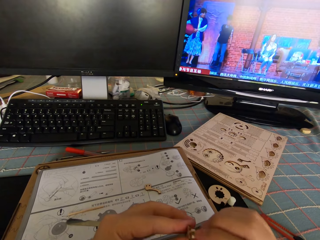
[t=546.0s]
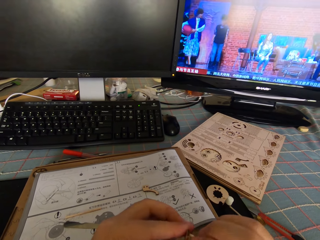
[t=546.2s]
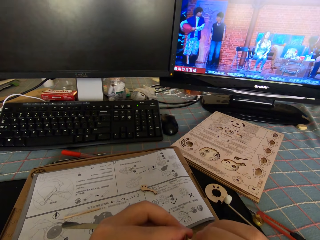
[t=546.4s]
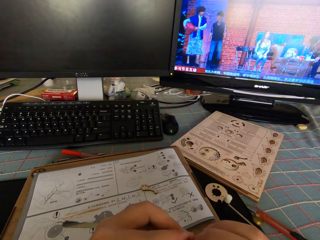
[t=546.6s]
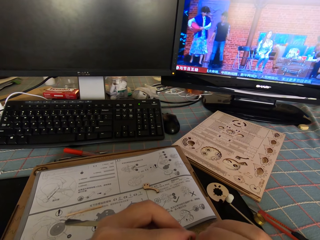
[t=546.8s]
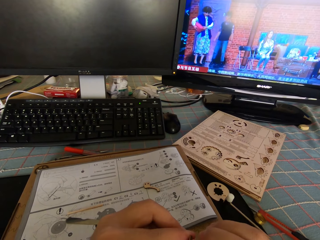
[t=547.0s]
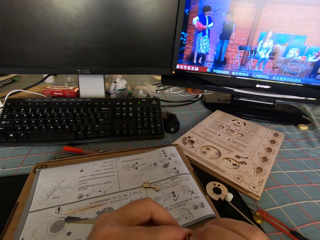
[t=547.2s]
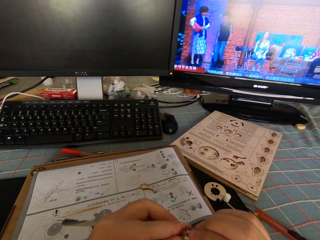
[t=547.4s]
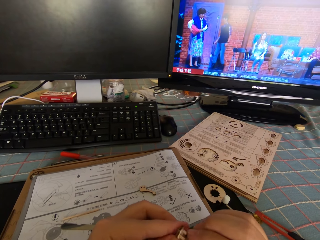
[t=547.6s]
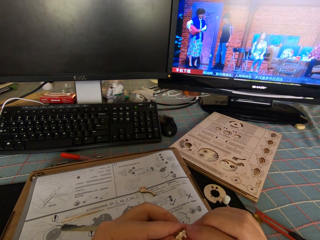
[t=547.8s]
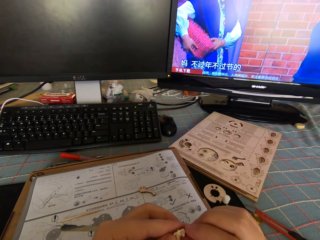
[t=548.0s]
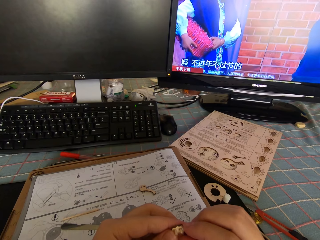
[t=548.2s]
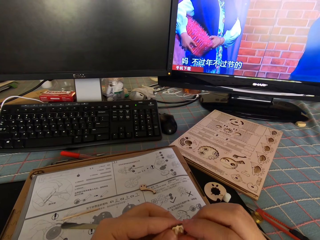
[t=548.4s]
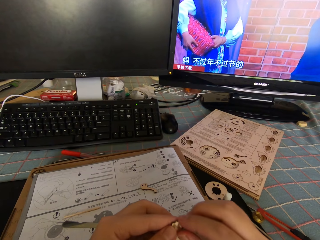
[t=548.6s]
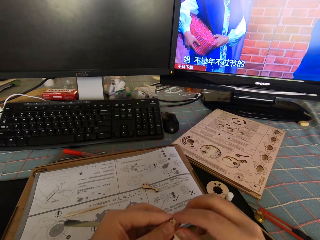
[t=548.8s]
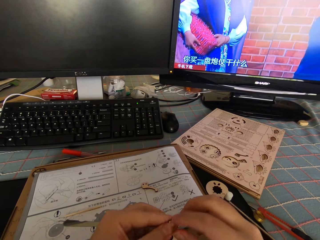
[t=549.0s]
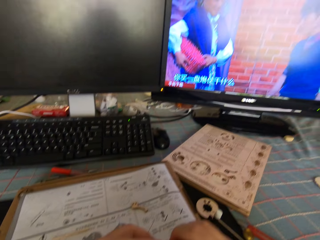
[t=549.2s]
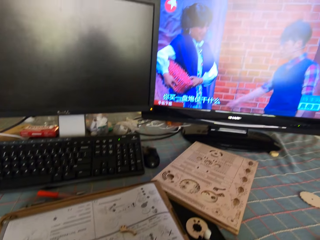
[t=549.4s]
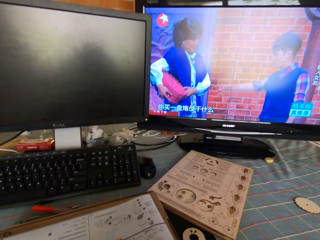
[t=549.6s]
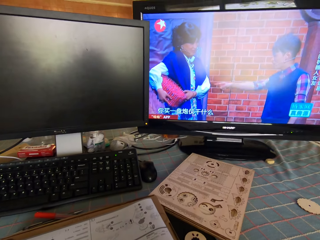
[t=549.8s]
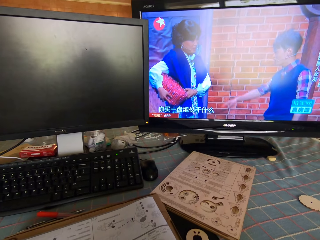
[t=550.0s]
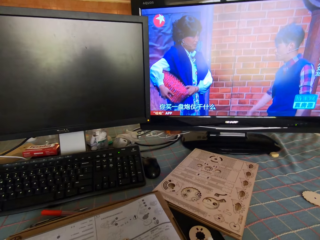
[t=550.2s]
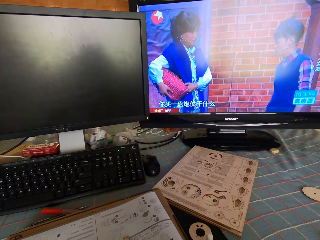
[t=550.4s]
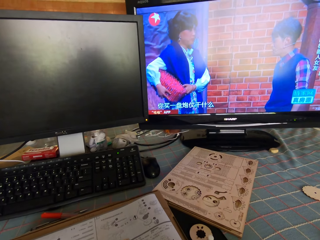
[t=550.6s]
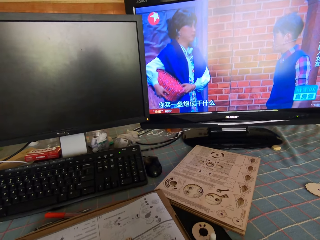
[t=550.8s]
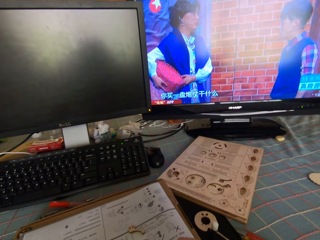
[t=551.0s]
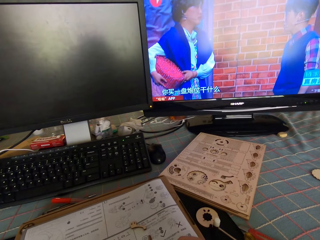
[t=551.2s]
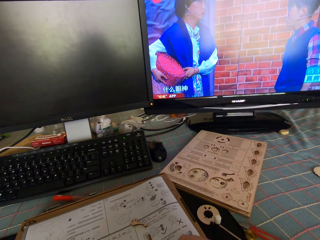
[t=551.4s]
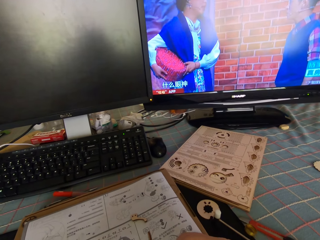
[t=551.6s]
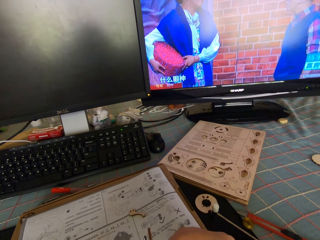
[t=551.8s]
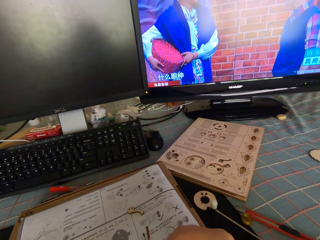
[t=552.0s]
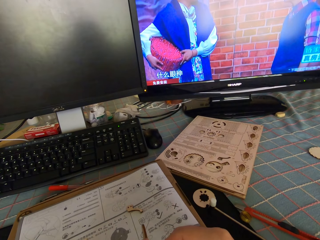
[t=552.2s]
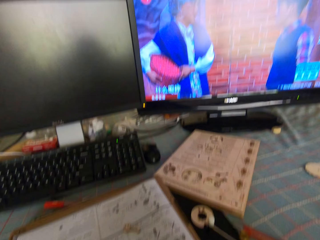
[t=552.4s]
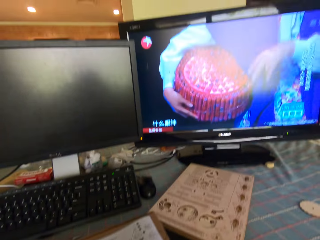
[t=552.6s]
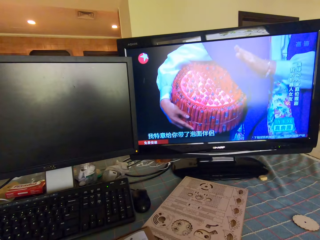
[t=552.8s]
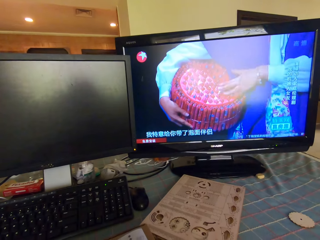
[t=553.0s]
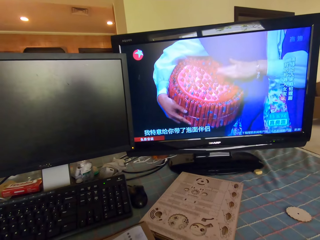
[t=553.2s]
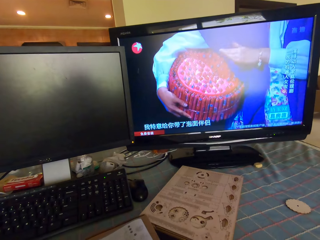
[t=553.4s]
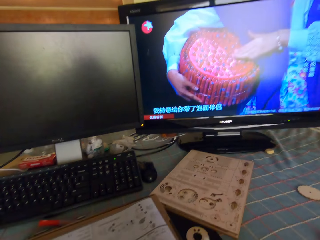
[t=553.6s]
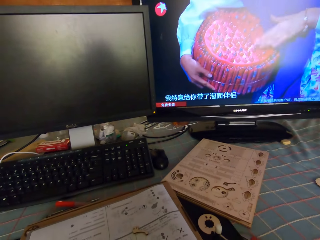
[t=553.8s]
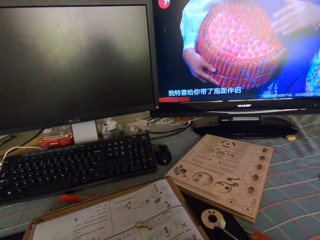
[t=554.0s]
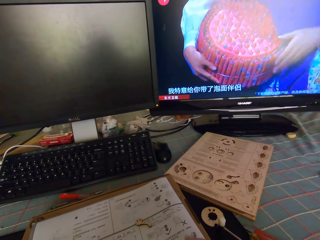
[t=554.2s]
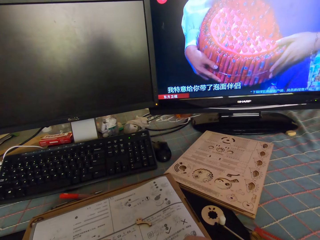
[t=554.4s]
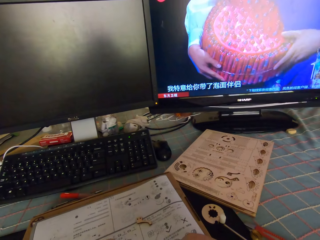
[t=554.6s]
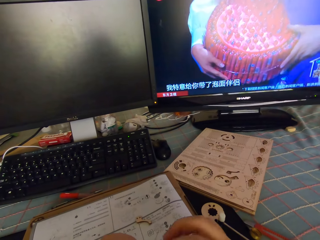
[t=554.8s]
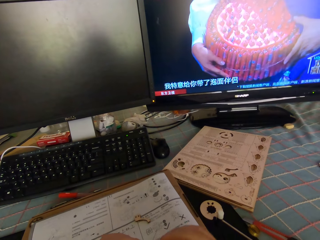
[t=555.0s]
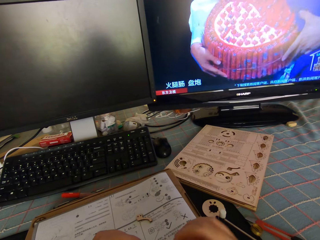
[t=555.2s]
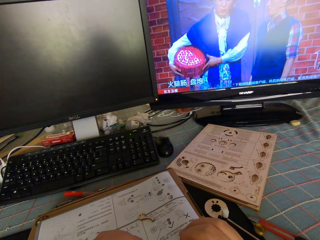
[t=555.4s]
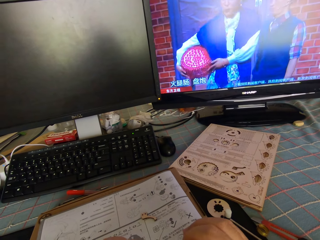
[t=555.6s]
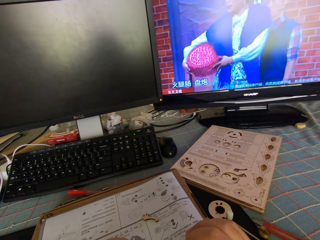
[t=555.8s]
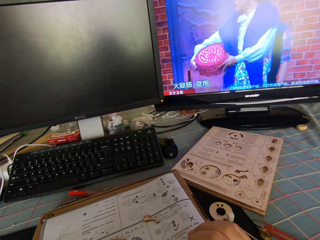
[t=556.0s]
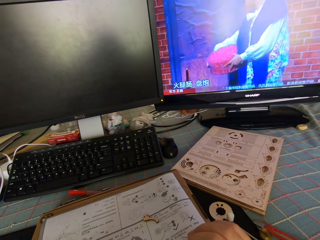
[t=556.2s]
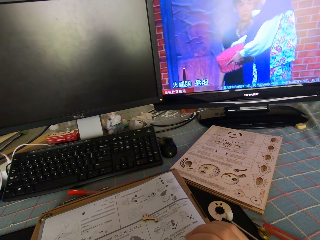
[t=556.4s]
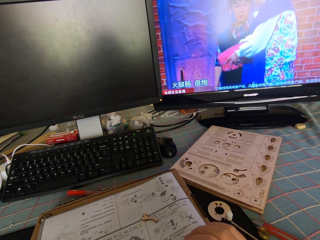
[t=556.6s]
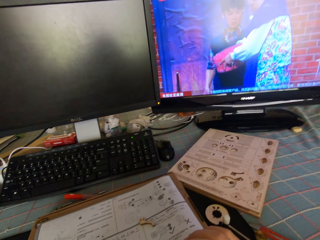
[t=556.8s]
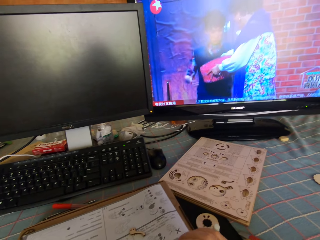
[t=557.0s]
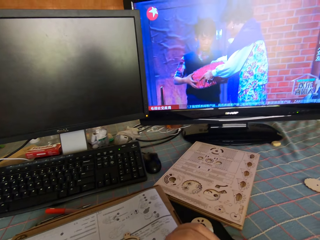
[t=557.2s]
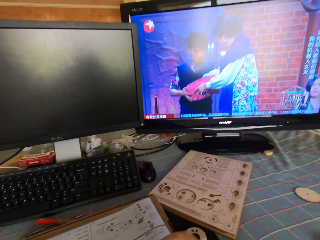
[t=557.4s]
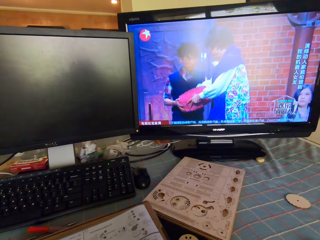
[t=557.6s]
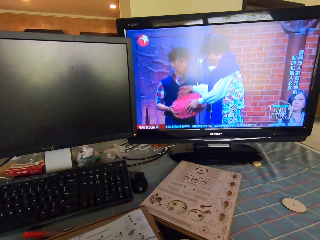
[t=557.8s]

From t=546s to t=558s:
The camera wearer connects the model pieces.

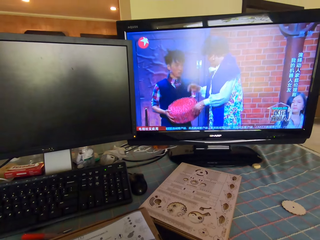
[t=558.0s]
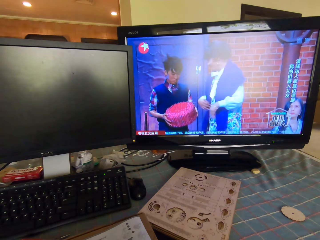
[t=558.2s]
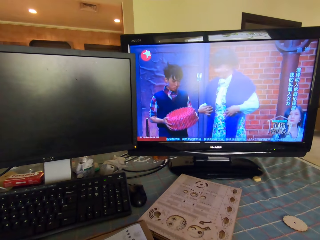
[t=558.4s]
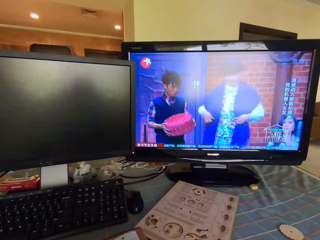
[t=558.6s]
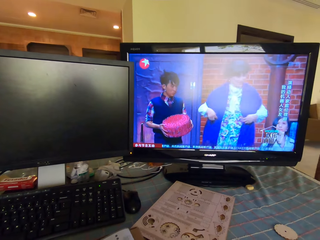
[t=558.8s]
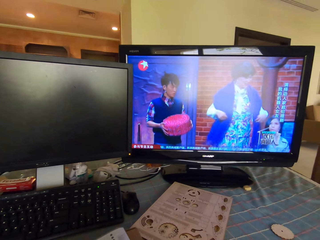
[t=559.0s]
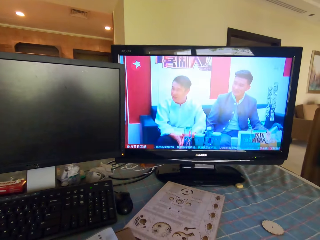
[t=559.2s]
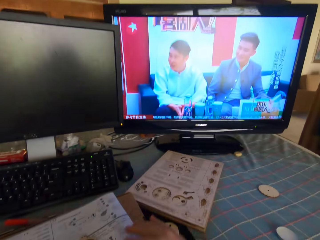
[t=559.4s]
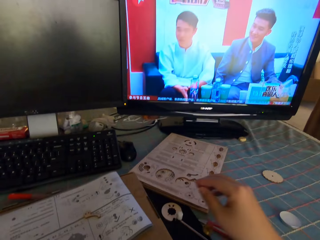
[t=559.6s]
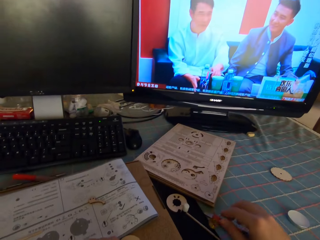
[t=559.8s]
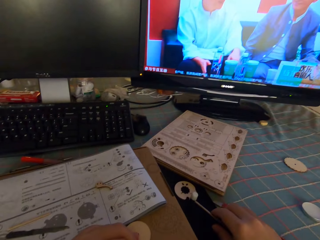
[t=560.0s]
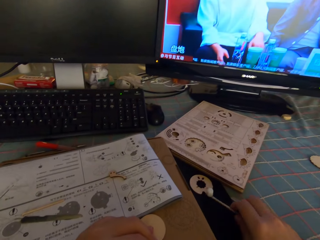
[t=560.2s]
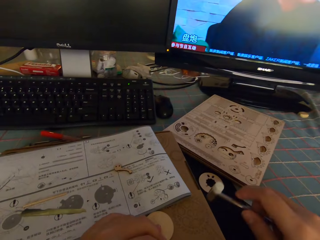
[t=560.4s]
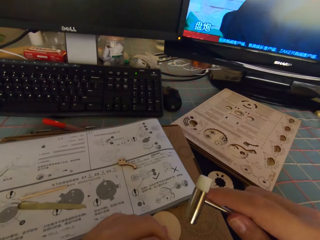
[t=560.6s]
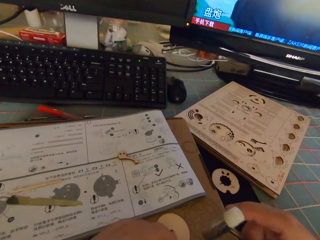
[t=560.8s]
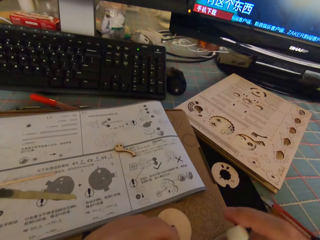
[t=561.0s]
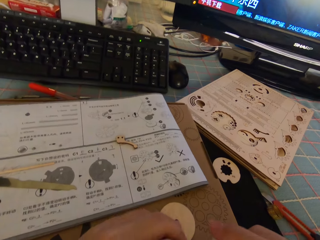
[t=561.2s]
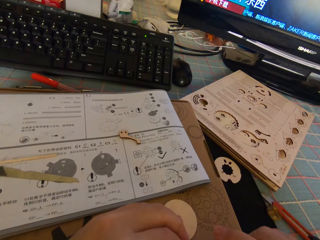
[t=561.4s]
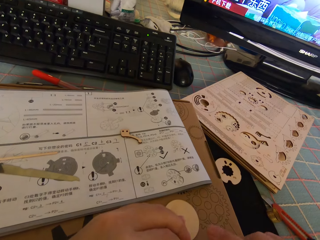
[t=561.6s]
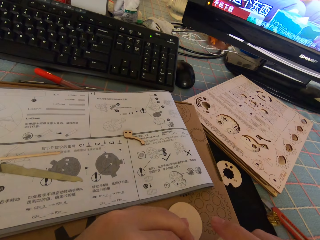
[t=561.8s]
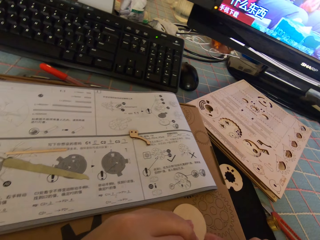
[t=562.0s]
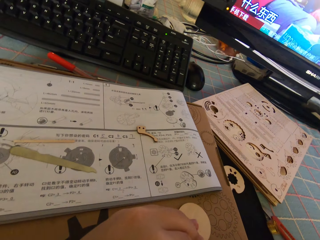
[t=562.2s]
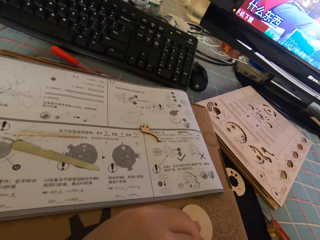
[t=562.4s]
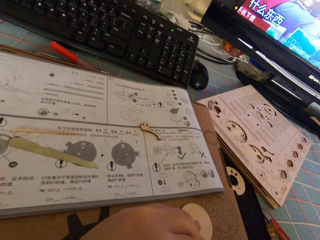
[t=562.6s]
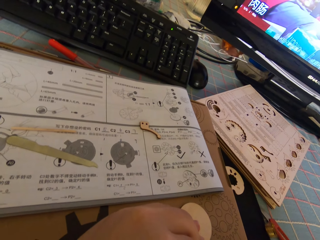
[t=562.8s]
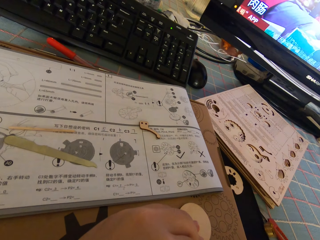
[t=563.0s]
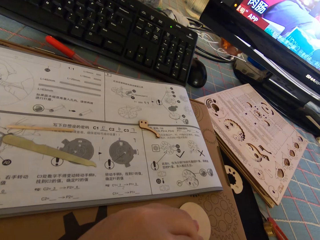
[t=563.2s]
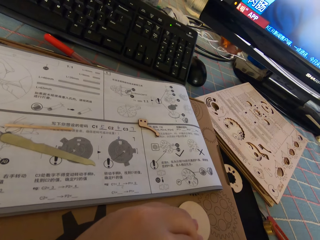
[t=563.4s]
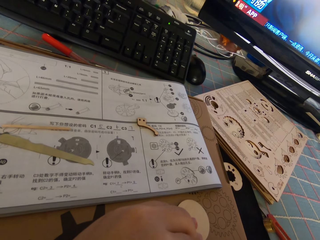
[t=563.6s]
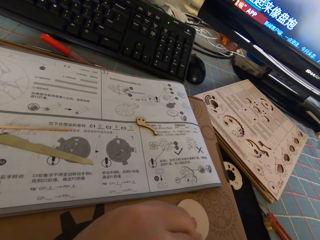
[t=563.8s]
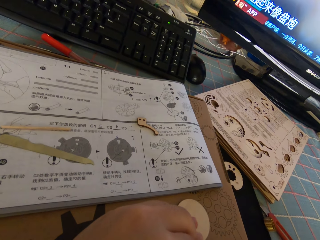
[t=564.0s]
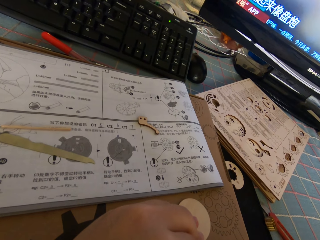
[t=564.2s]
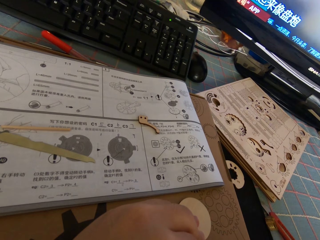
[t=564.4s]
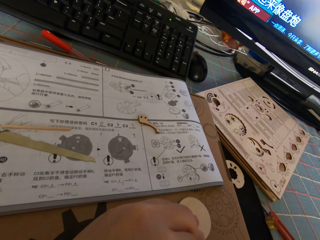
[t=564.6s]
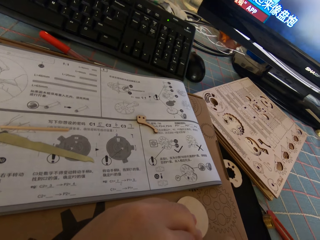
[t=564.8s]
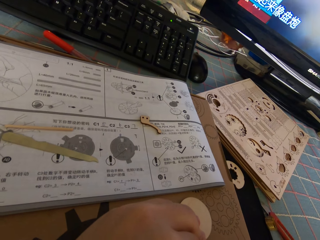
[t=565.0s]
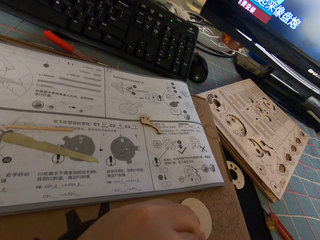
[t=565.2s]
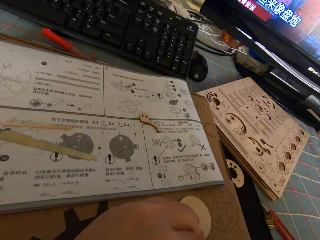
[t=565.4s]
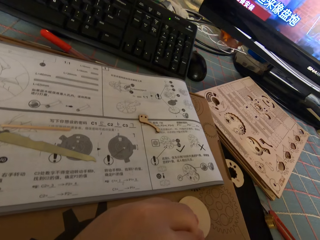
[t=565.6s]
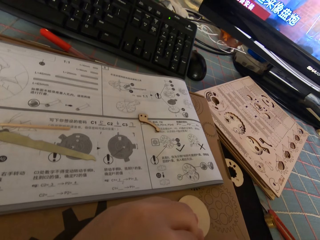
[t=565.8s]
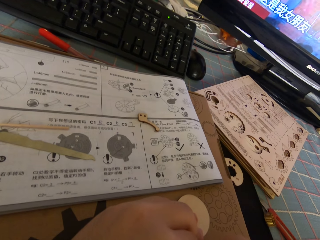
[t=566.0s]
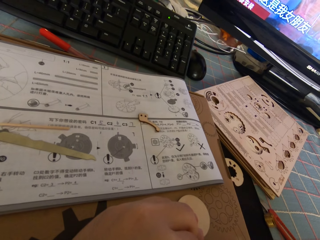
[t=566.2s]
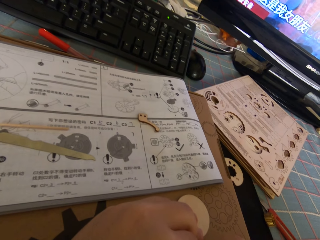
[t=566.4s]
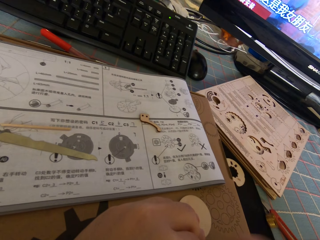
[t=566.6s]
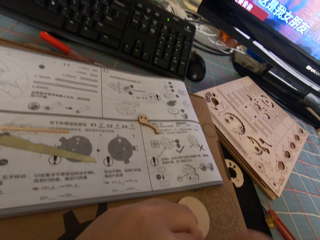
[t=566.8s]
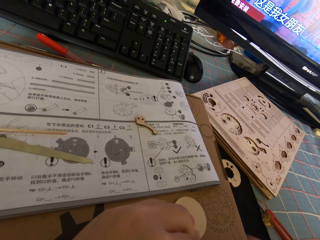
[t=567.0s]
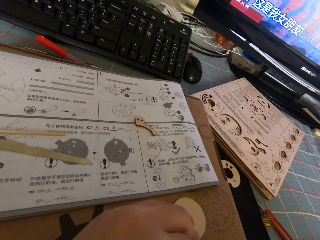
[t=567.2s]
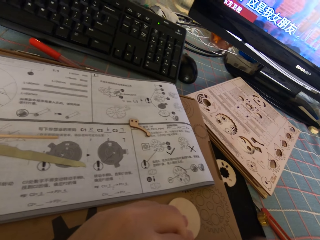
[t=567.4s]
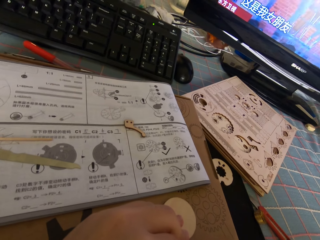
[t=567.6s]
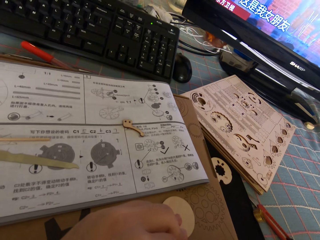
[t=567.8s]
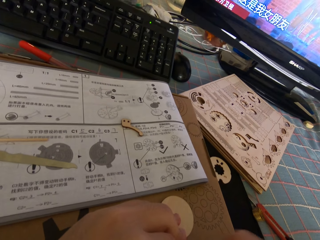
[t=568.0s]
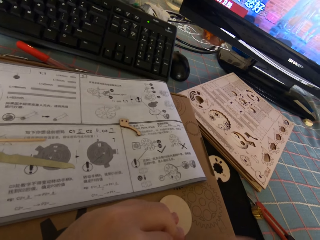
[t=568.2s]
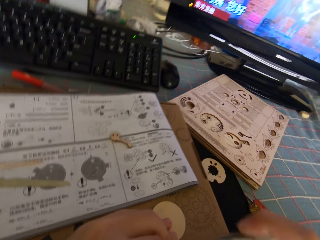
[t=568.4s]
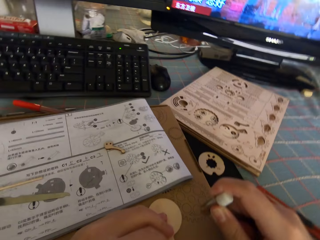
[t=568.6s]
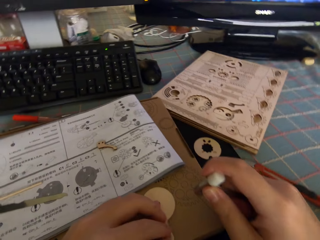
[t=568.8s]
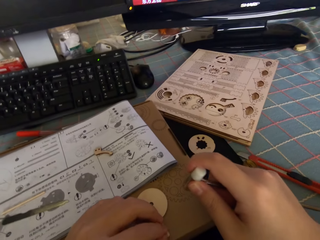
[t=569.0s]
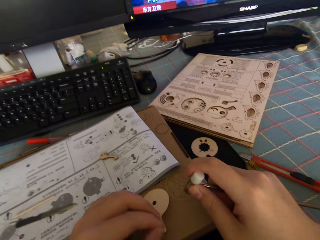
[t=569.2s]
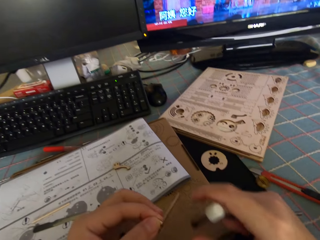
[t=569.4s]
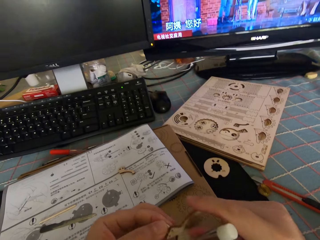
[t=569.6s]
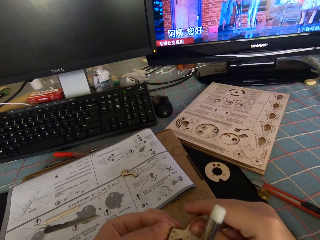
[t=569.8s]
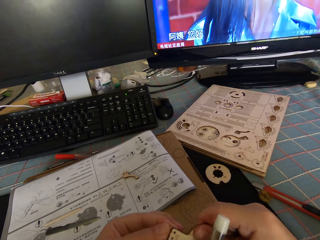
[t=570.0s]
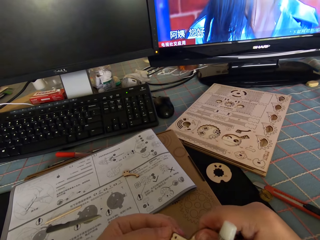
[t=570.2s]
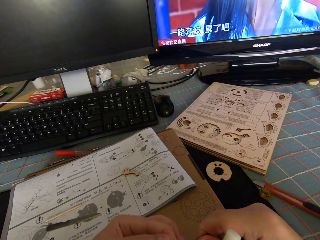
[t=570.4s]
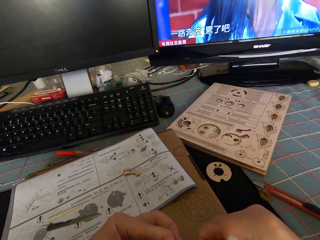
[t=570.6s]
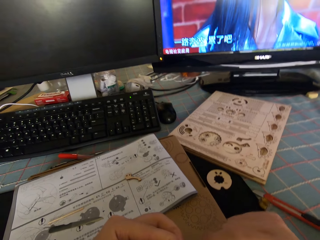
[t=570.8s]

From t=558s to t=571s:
The camera wearer looks at the screen. They pick up a watch hammer from a desk. They hit the round piece of wood or model piece with the watch hammer. They lift the model piece. They turn the round piece of wood to its other side. They touch the model piece.
